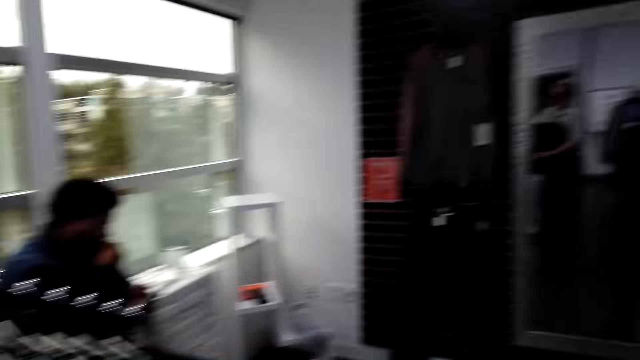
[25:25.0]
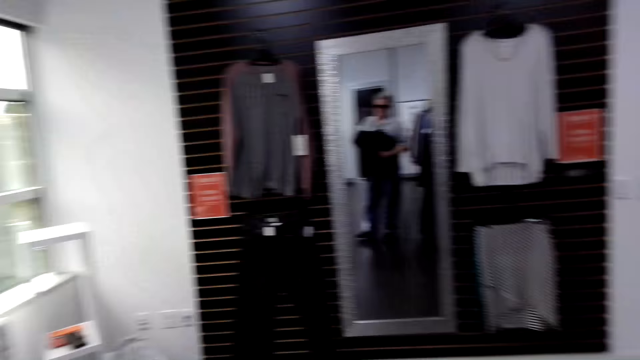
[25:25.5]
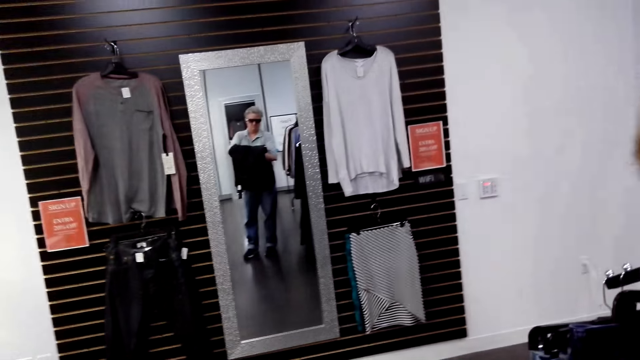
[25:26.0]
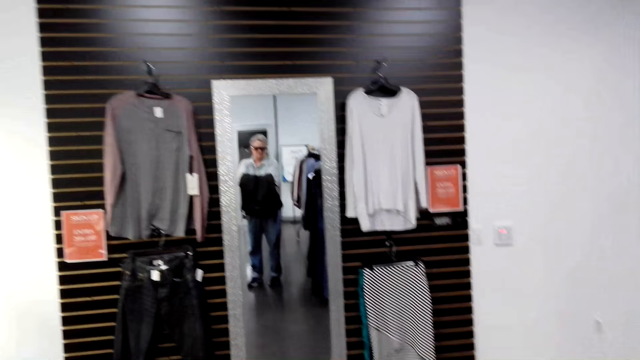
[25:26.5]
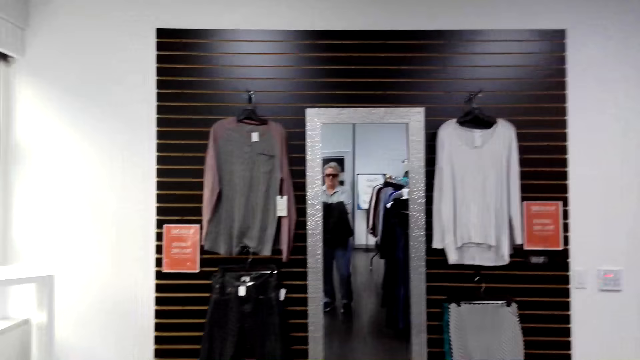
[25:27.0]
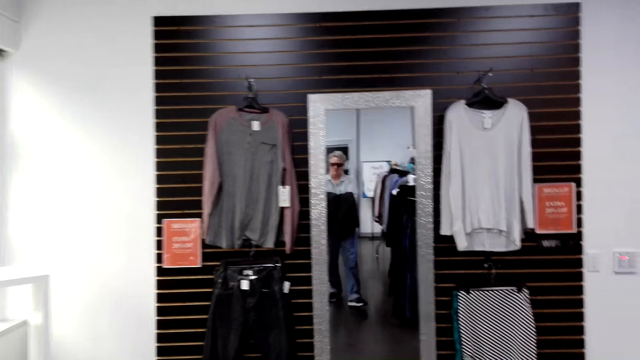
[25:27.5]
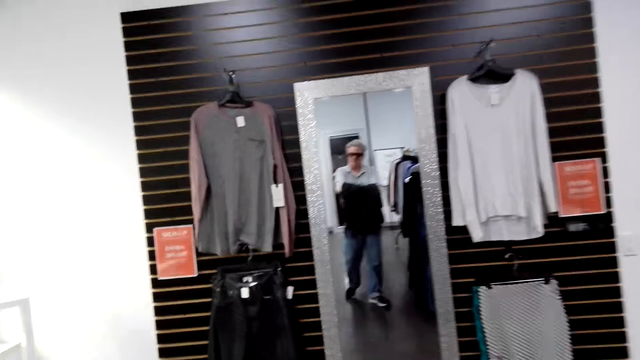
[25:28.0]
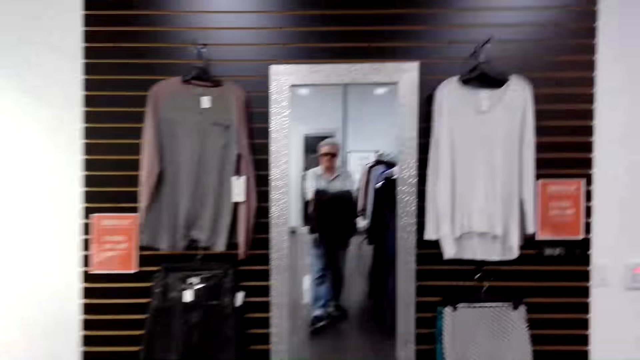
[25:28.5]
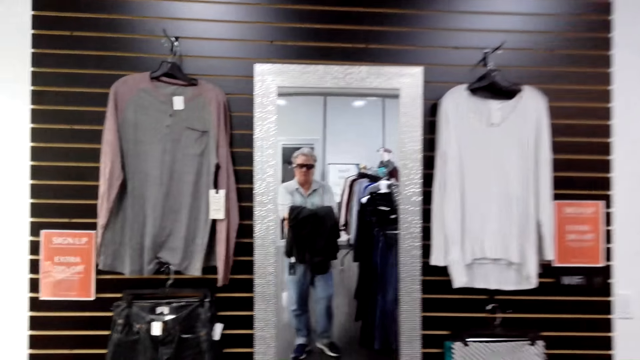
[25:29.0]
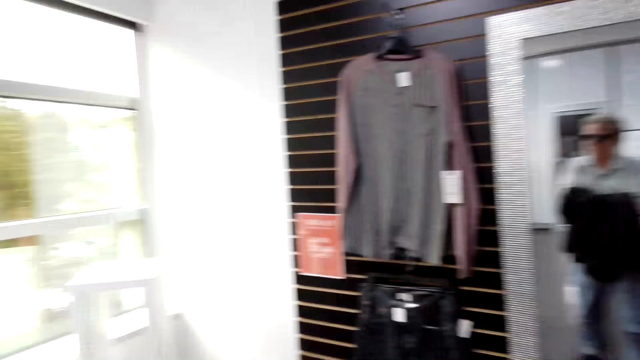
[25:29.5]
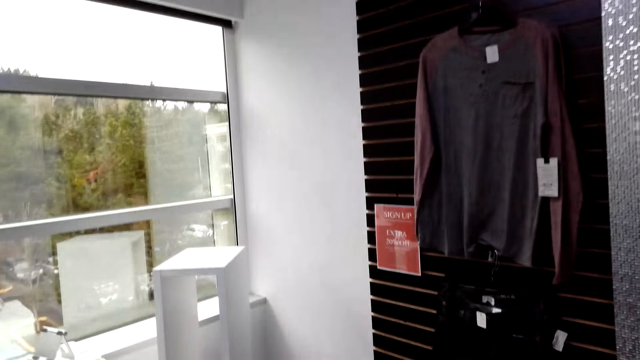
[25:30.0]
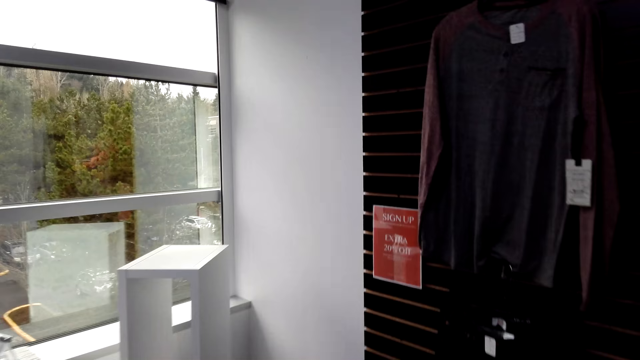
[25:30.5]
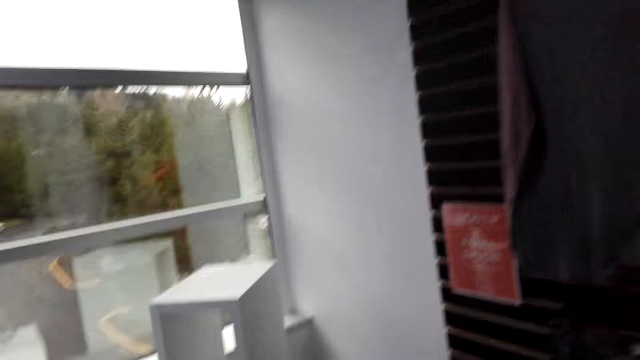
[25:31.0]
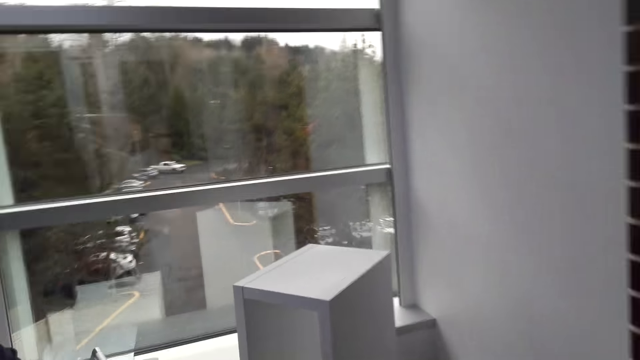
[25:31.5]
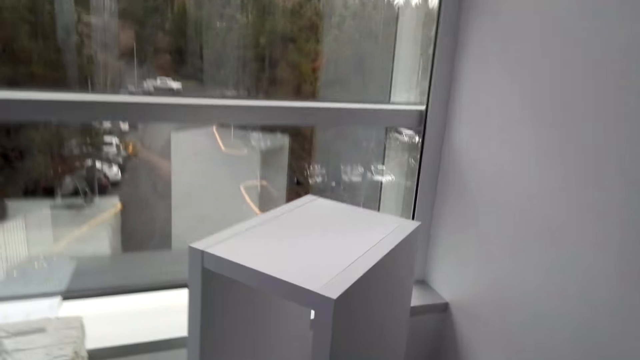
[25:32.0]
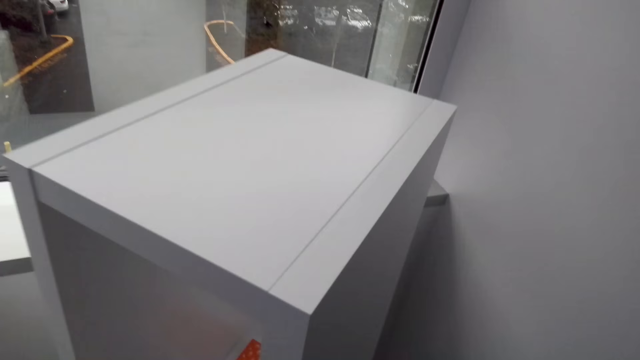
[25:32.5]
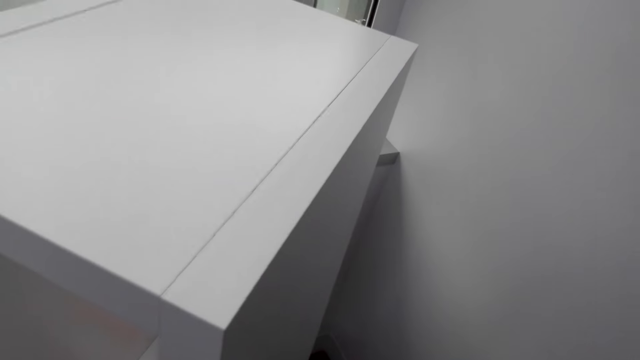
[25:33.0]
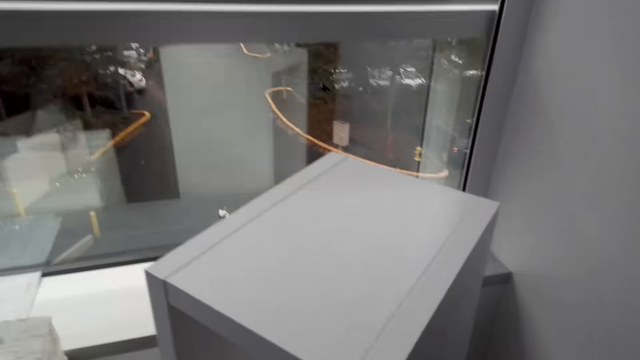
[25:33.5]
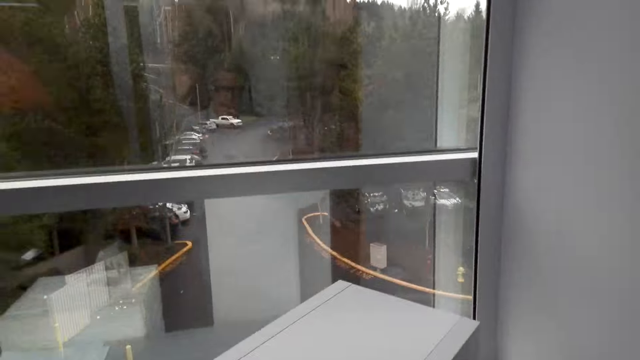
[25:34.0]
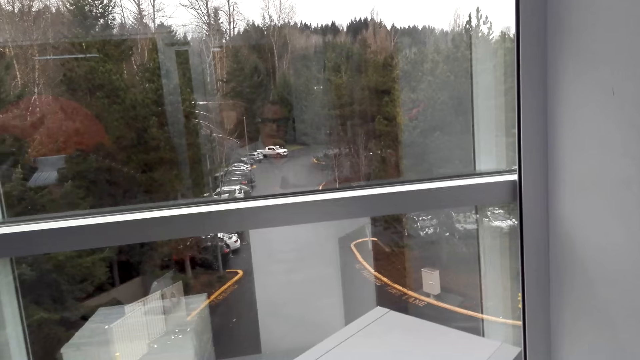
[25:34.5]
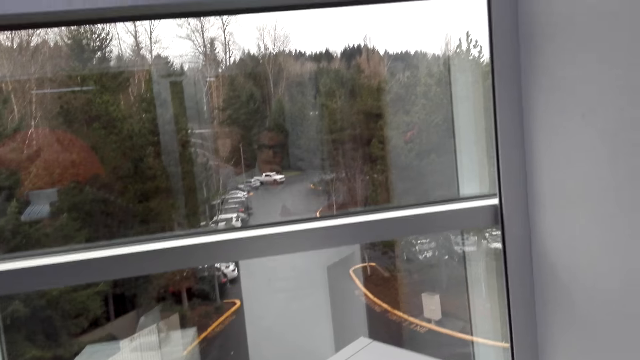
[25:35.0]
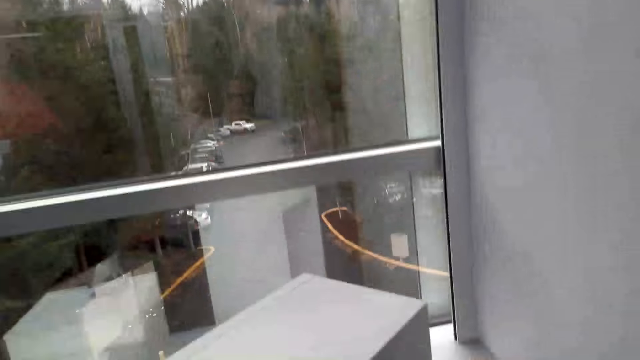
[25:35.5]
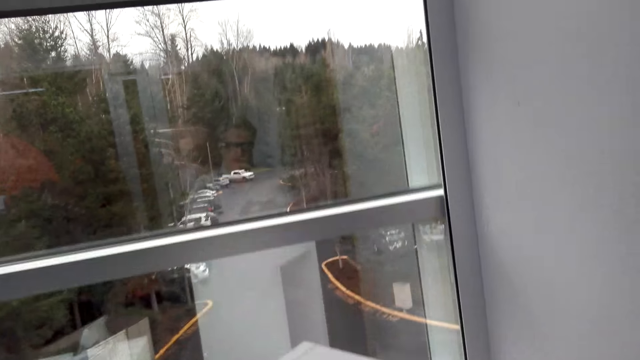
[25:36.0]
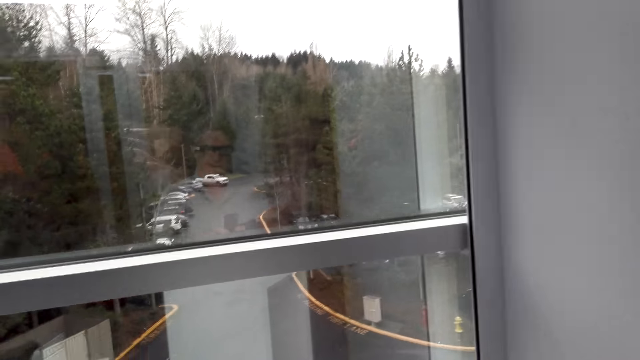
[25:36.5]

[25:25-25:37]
The camera wearer looks at the mirror. They hold a cloth. They walk around the shop. They turn around. They put the clothes down.

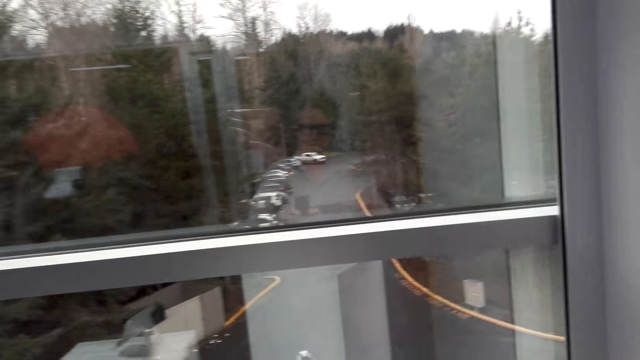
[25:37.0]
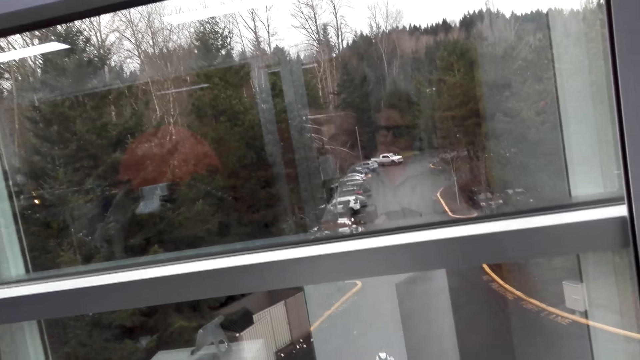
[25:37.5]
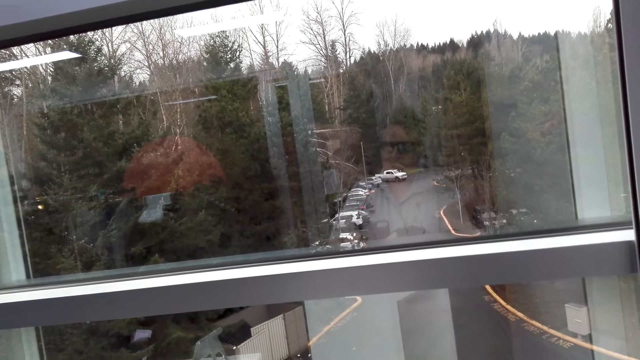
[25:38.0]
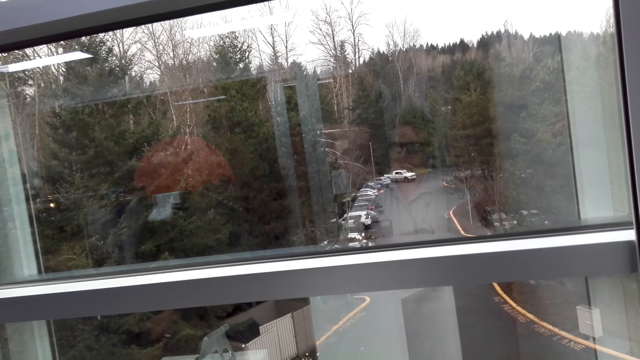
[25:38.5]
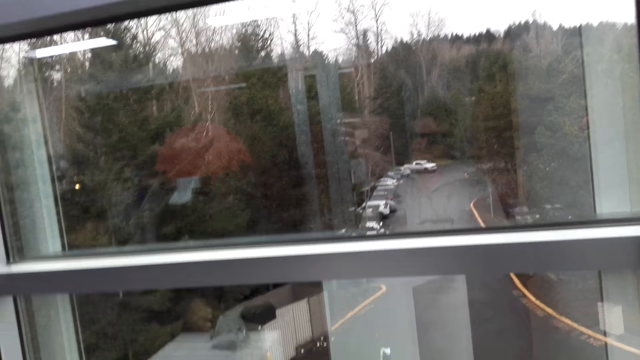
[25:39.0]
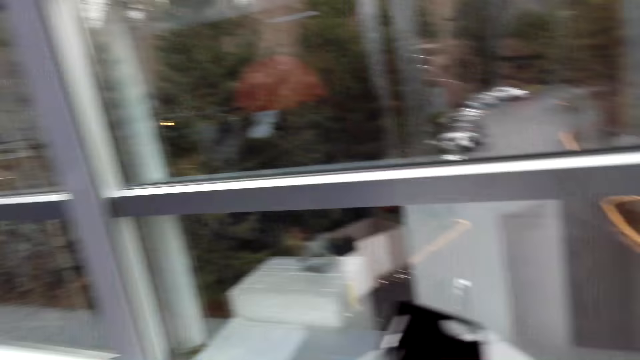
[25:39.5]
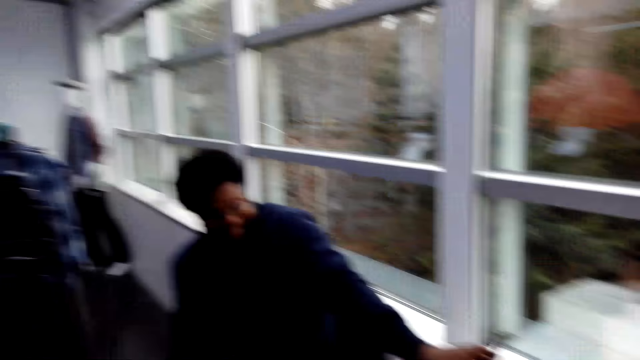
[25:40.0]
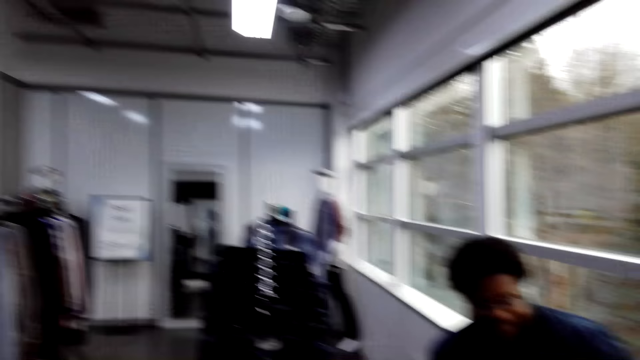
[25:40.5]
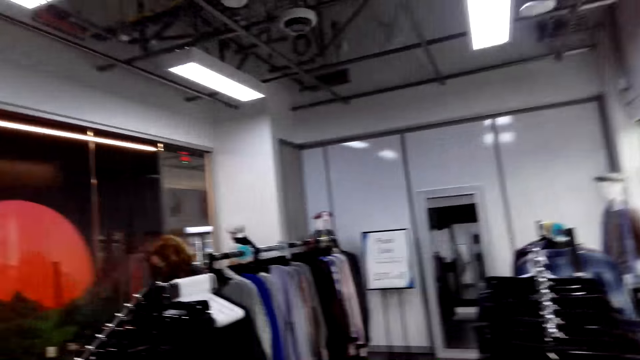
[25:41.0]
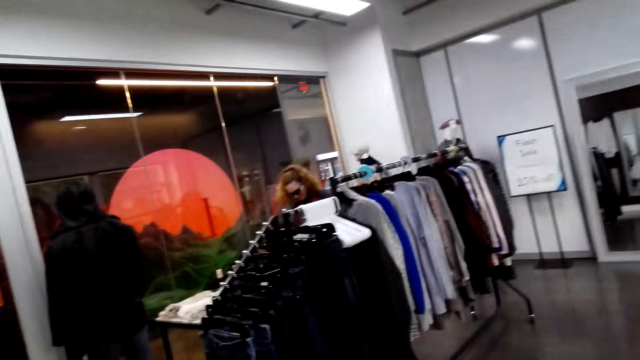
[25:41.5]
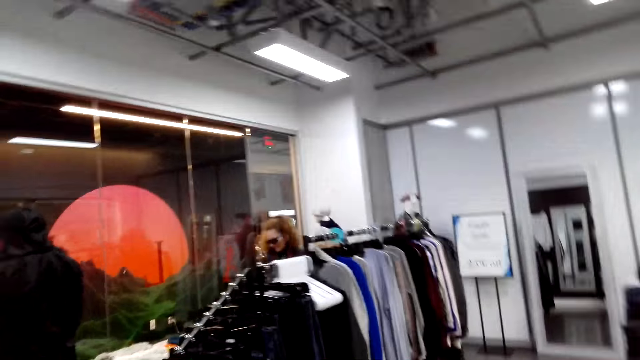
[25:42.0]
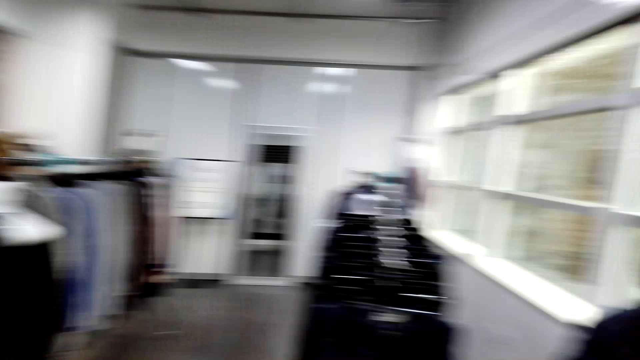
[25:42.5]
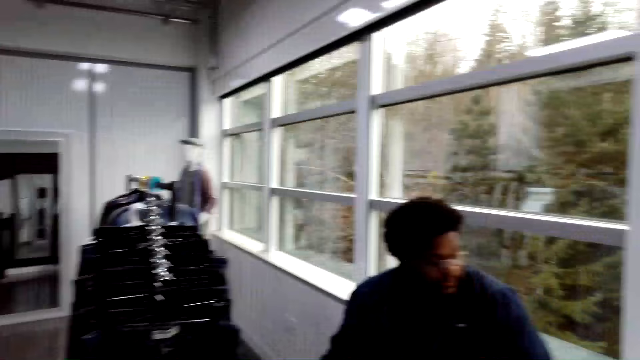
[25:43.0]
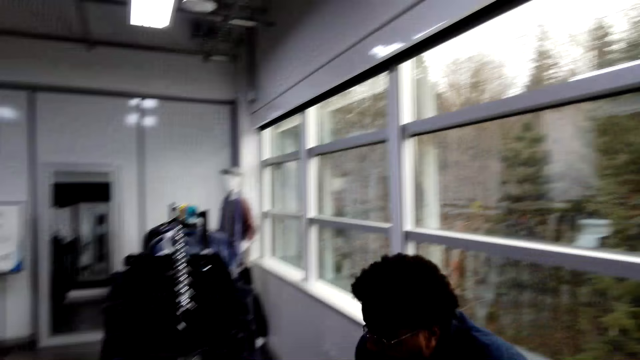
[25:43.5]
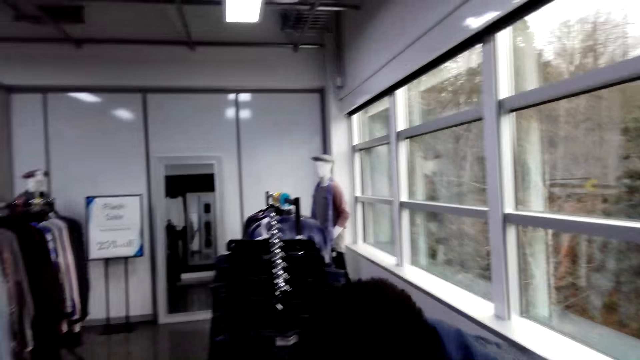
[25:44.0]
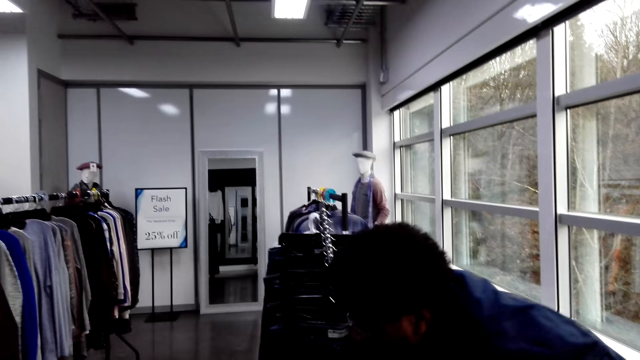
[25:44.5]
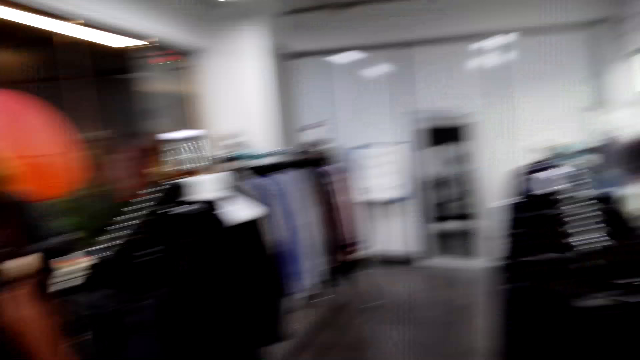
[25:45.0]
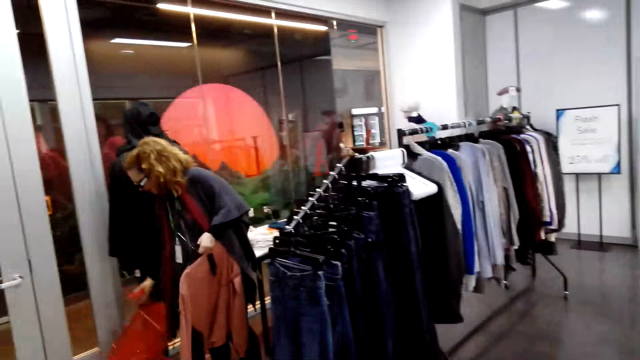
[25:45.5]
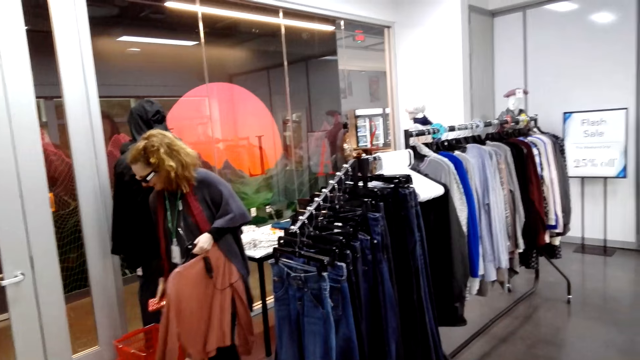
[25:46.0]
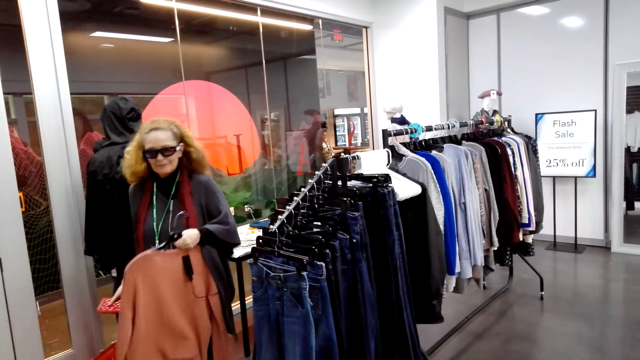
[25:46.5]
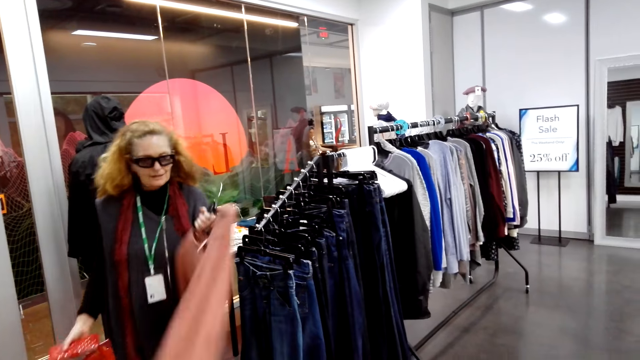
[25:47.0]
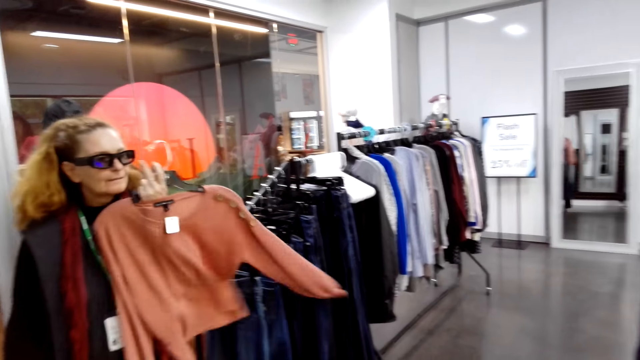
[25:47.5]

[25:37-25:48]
A woman converses with the camera wearer. A man stands up. The camera wearer turns around. They put the shopping bag on the ground. Another man holds clothes in a hanger and walks around.
